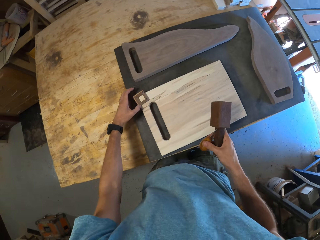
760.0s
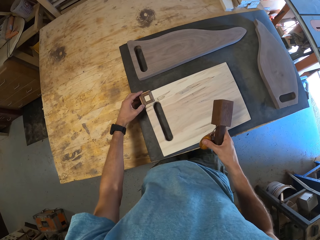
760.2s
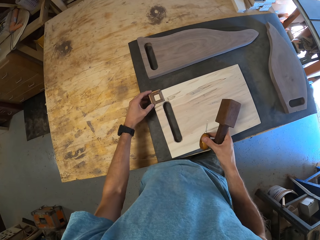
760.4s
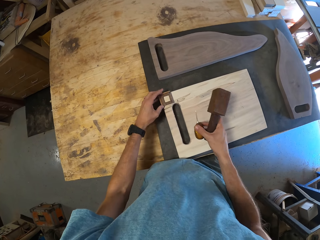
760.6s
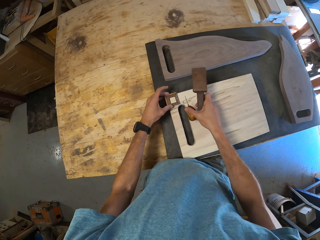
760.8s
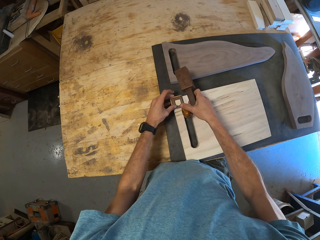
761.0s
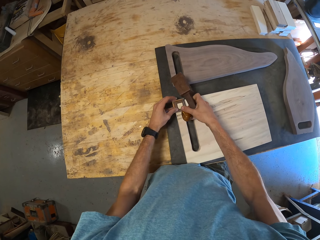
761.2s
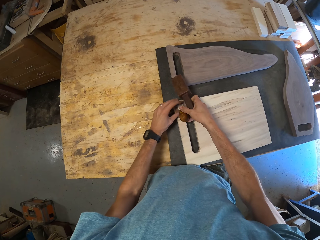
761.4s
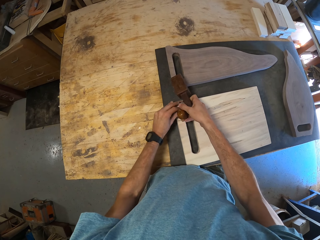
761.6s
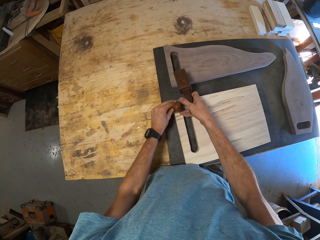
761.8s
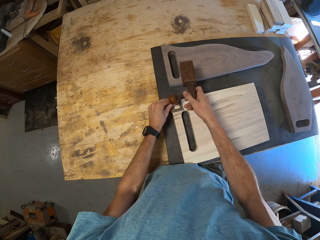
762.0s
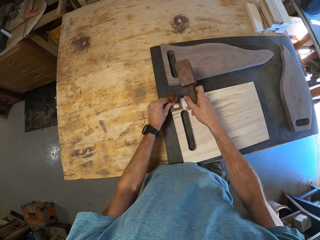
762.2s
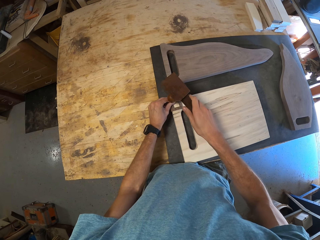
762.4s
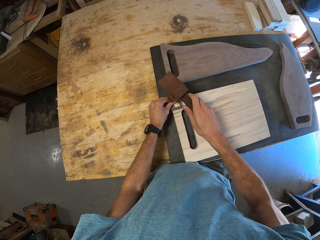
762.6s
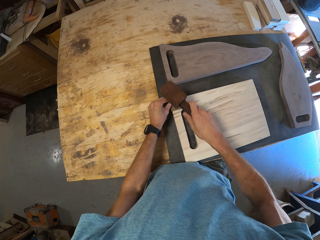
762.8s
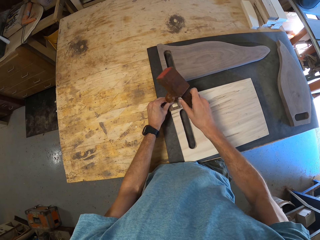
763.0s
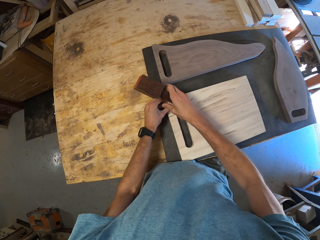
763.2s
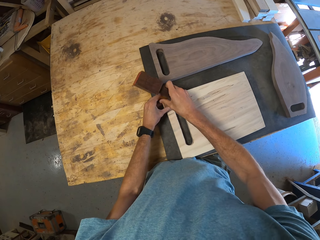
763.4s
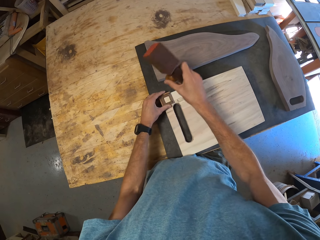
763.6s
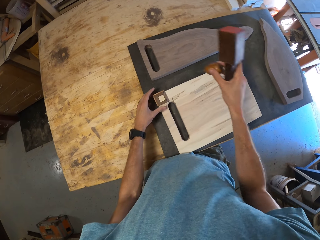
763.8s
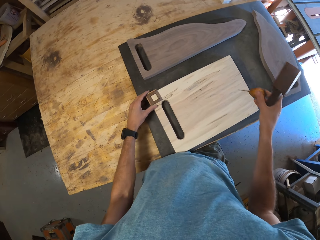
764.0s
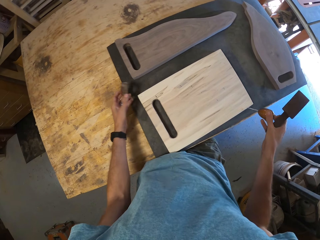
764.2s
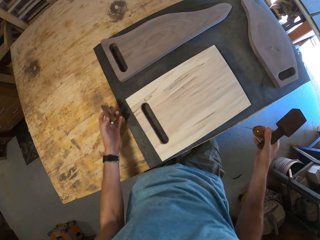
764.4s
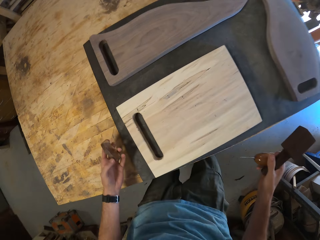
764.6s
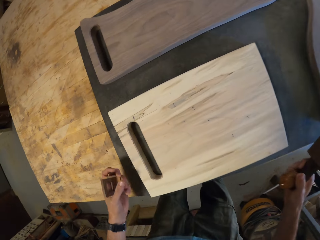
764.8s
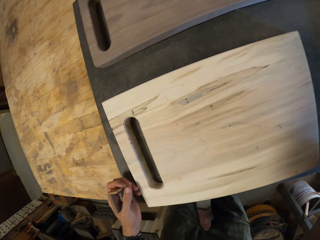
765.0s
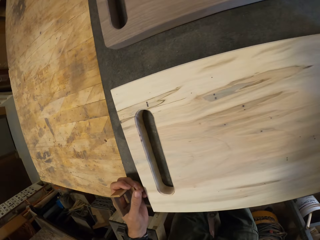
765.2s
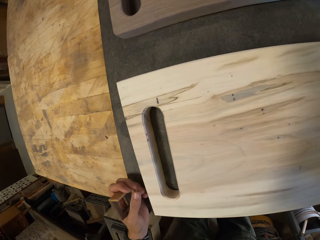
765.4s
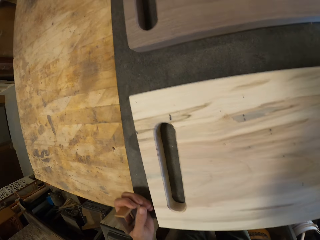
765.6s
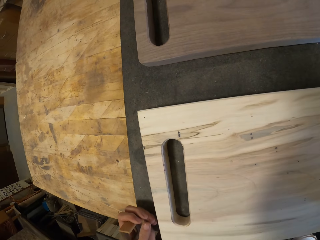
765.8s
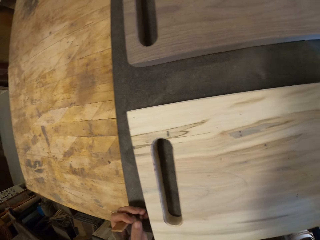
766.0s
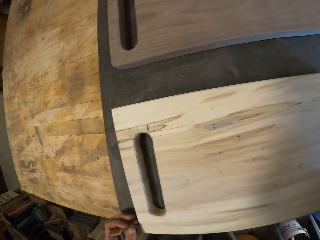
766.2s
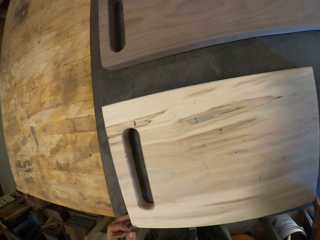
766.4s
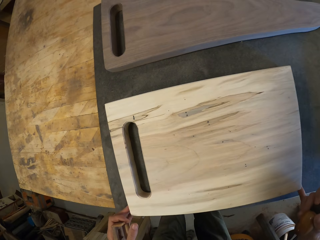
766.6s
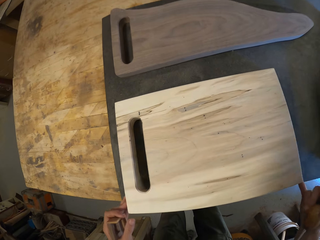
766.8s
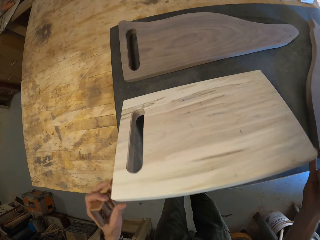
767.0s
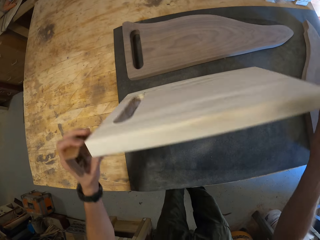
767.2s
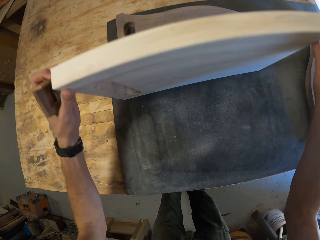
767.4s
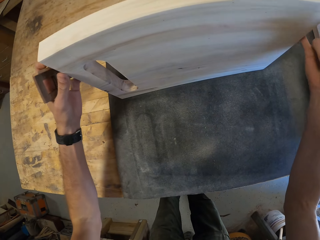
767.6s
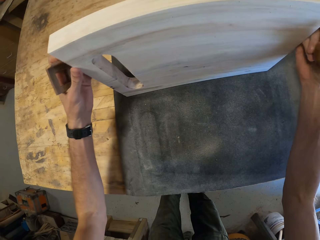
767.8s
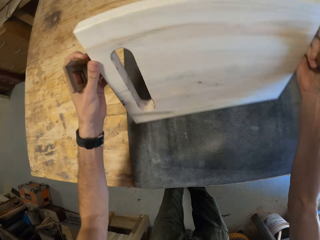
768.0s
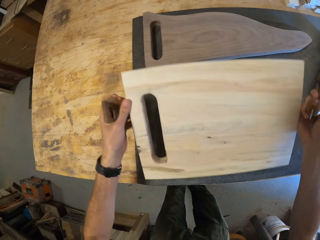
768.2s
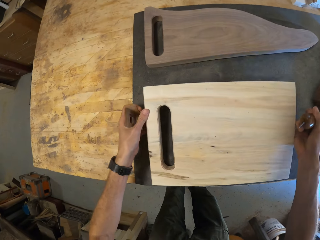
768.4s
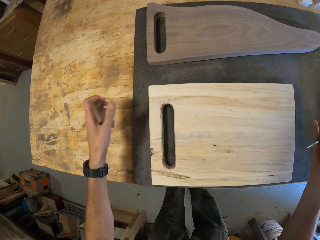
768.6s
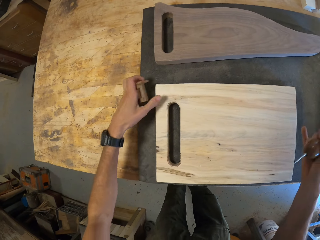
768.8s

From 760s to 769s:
The camera wearer places the marking tool on the second piece of wood on the table with his left hand. He places the awl in the middle of the marking tool on the second piece of wood with his right hand. He holds the awl with his left hand. He marks the edge with a tool. He hits the awl with the wooden mallet with his right hand. He removes the awl from the marking tool with his right hand. He stares at the chopboard. He removes the marking tool from the second piece of wood with his left hand. He turns over the second piece of wood on the table with both hands.

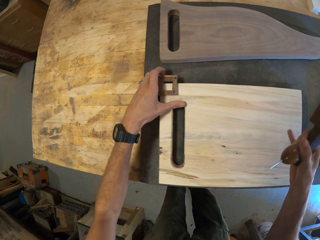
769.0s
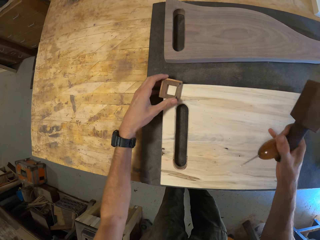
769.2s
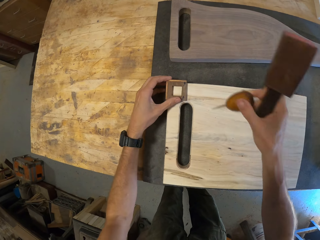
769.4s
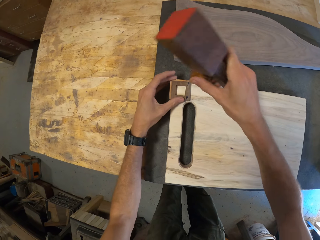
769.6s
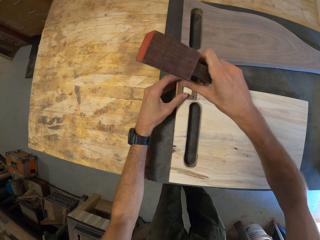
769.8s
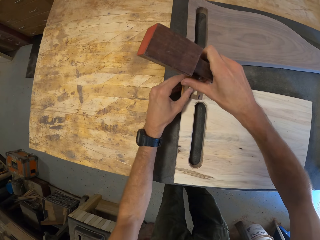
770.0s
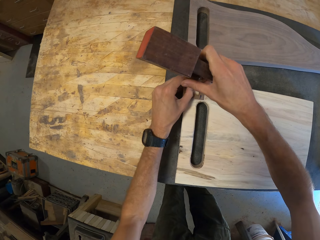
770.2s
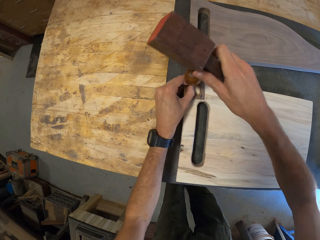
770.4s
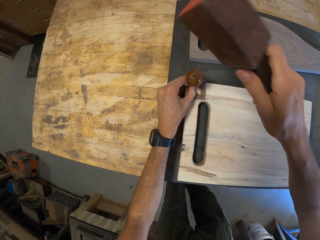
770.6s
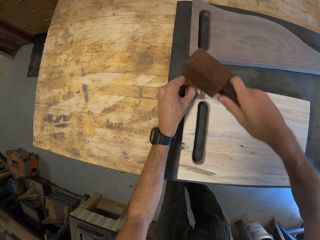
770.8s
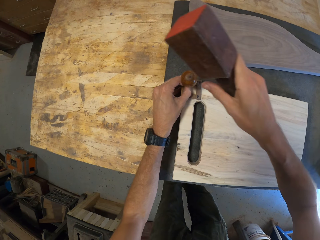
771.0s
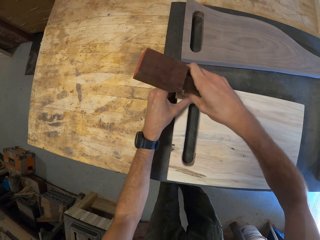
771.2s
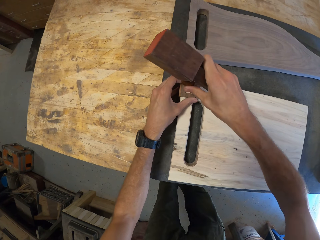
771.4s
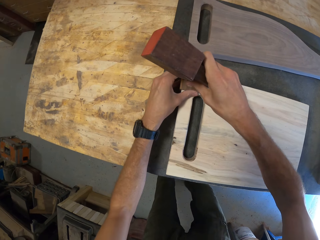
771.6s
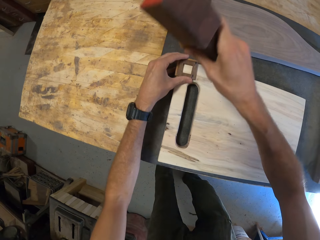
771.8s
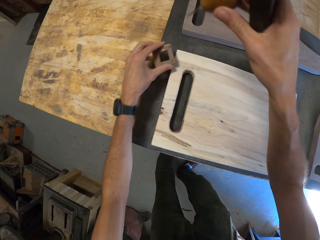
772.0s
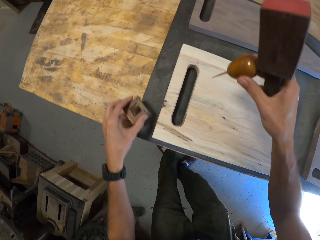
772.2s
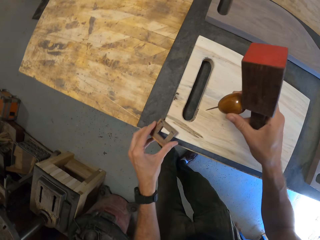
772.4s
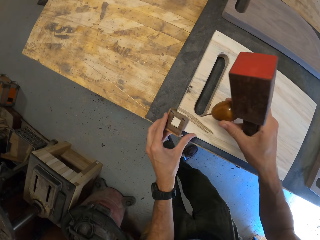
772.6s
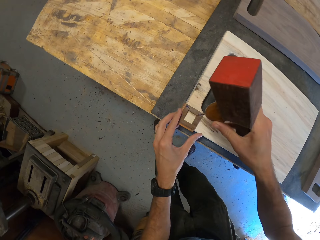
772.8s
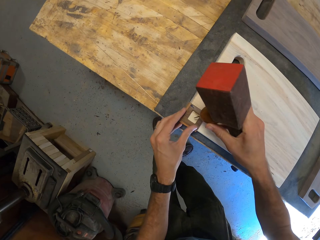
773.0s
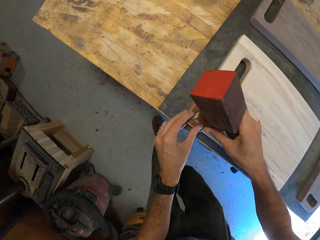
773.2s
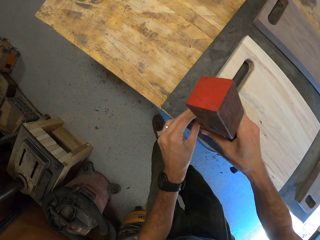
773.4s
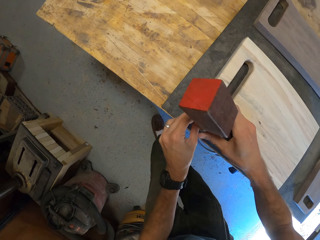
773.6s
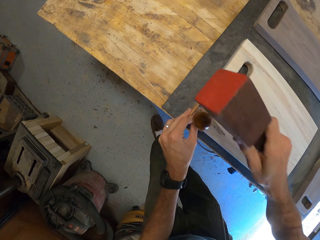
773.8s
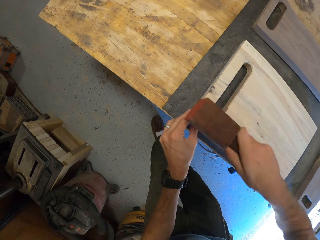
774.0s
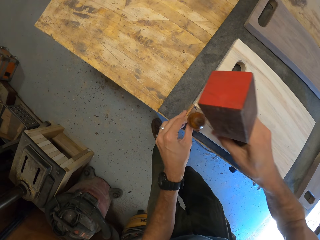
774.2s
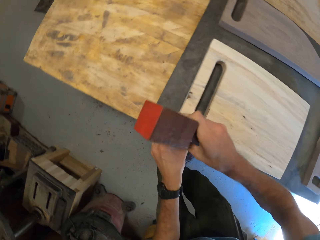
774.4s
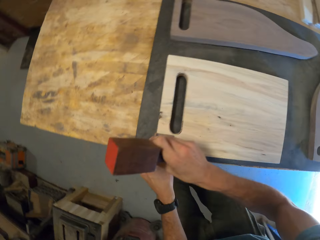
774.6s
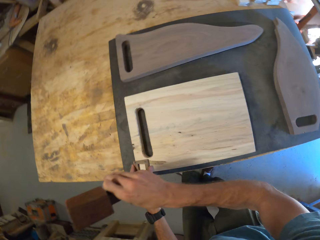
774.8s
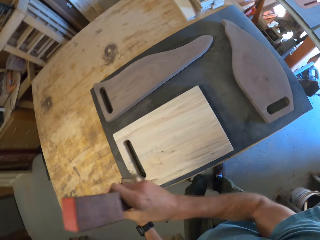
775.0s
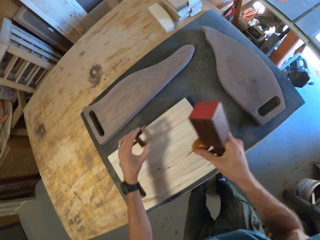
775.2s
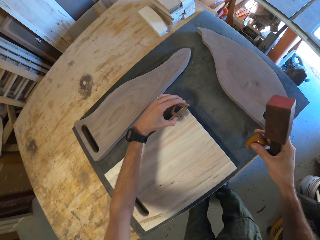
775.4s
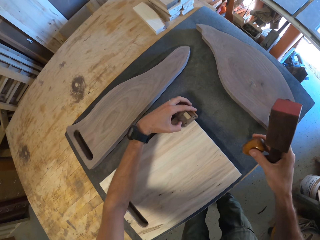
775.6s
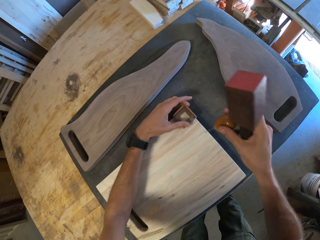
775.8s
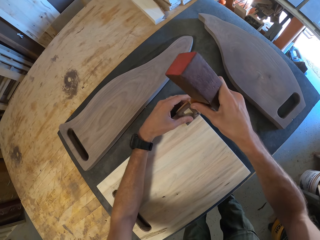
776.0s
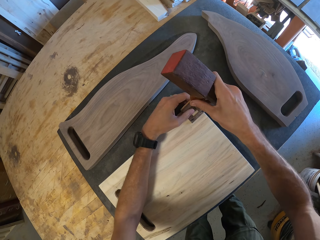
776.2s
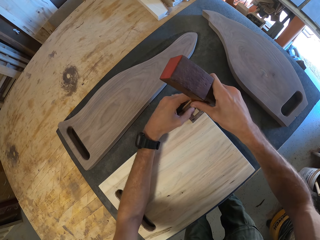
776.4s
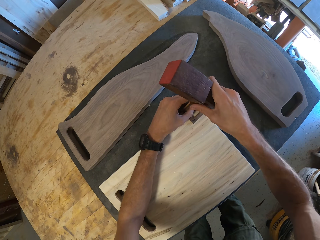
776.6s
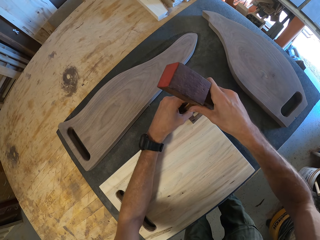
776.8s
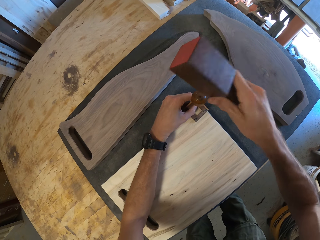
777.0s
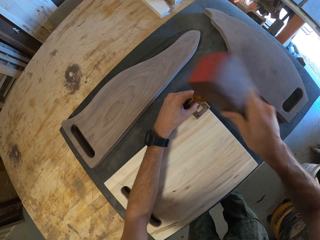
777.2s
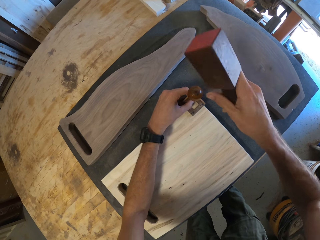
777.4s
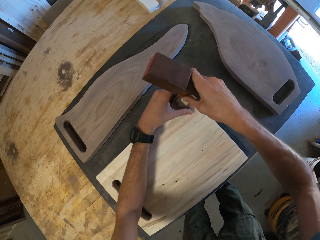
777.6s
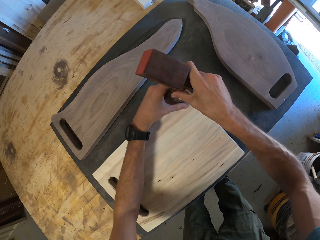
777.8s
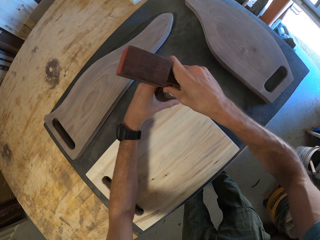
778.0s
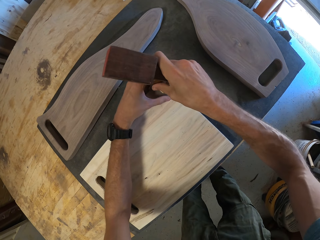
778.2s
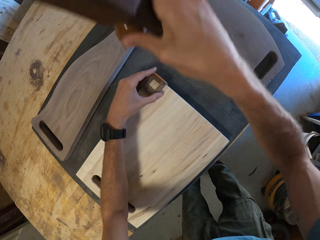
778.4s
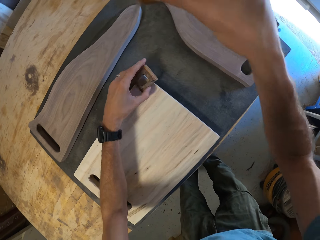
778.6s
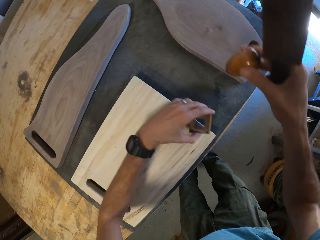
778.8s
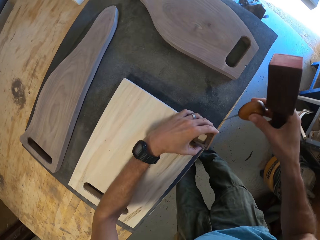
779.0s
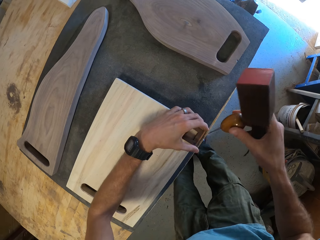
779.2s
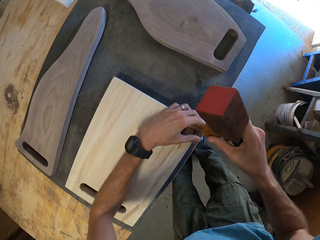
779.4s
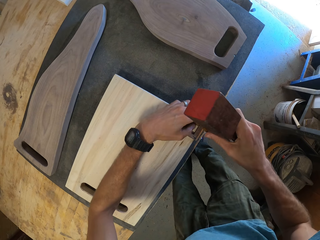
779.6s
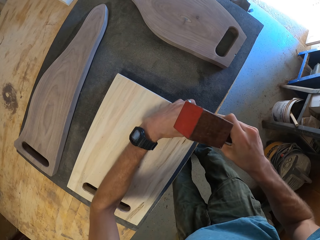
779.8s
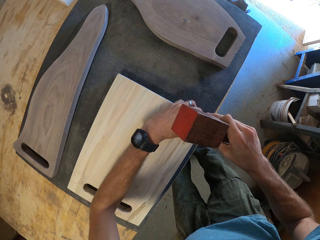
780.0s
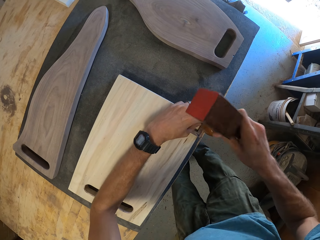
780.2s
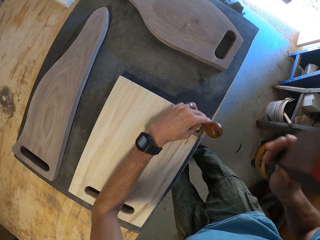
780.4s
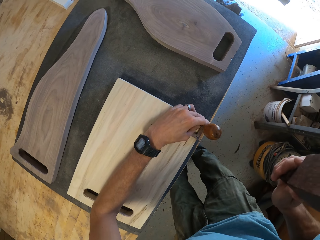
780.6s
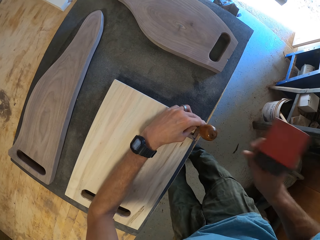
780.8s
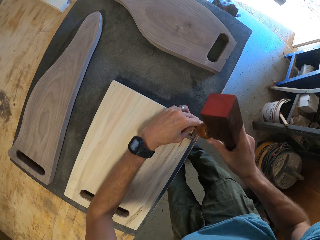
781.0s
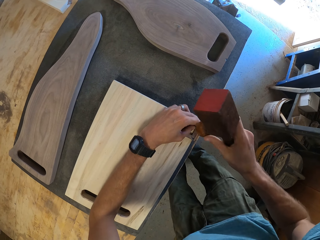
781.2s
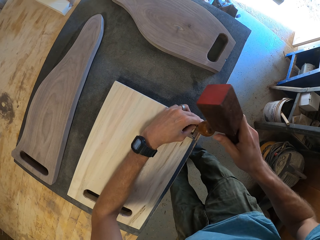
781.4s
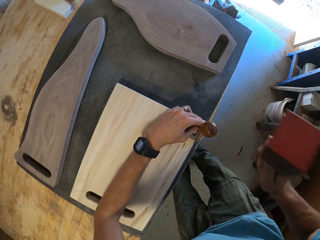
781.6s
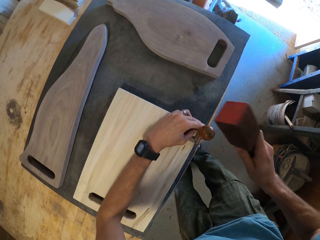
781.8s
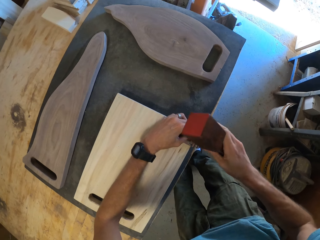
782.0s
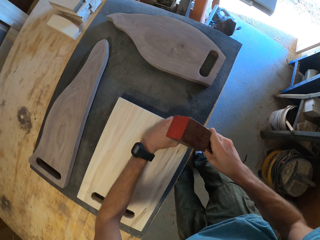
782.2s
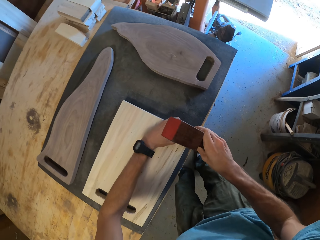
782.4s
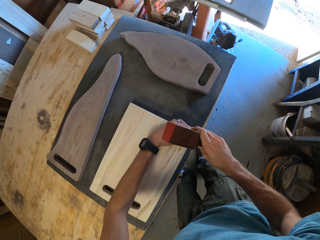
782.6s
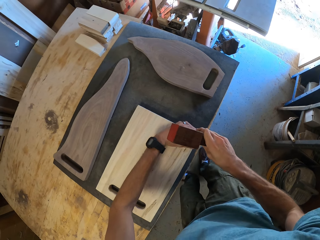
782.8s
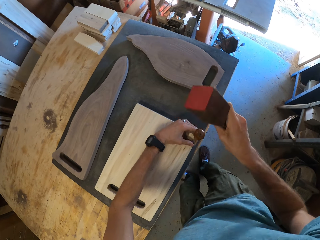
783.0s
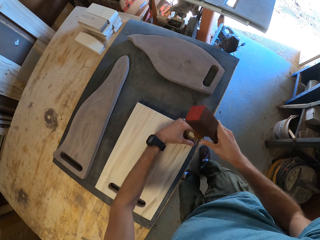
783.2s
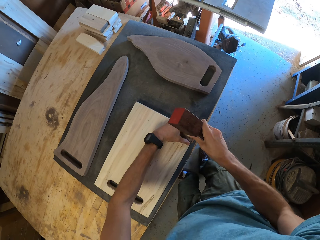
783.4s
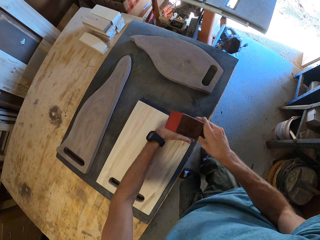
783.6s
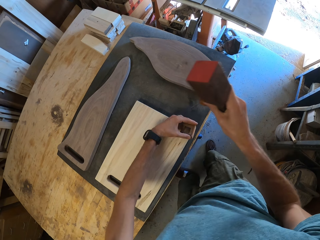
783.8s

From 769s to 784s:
The camera wearer marks the edge with a tool. He places the marking tool on the upper part of the second piece of wood with his left hand. He places the awl in the middle of the marking tool on the second piece of wood with his right hand. He hits the awl with the wooden mallet with his right hand. He removes the awl and the marking tool from the second piece of wood with both hands. He marks the edge with the tool. He places the marking tool on the upper left part of the second piece of wood with his left hand. He places the awl in the middle of the marking tool on the second piece of wood with his right hand. He holds the awl with his left hand. He hits the awl with the wooden mallet with his right hand. He places the marking tool on the lower part of the second piece of wood with his left hand. He marks the edge with the tool. He places the awl in the middle of the marking tool on the second piece of wood with his right hand. He holds the awl with his left hand. He hits the awl with the wooden mallet with his right hand. He removes the awl and the marking tool from the second piece of wood. He marks the edge with the tool. He places the marking tool on the right lower part of the second piece of wood with his left hand. He places the awl in the middle of the marking tool on the second piece of wood with his right hand. He holds the awl with his left hand. He hits the awl with the wooden mallet with his right hand.
